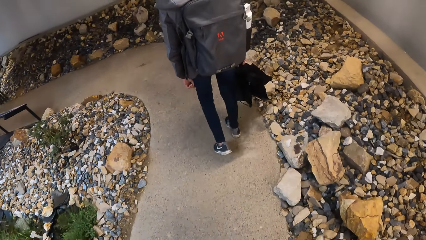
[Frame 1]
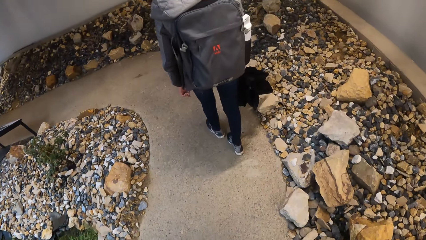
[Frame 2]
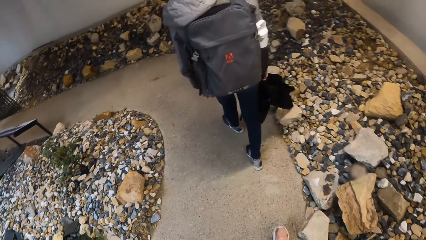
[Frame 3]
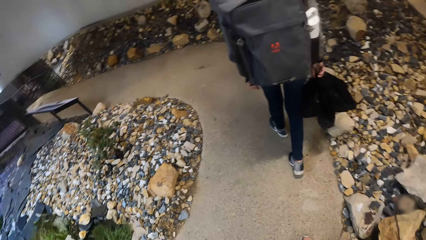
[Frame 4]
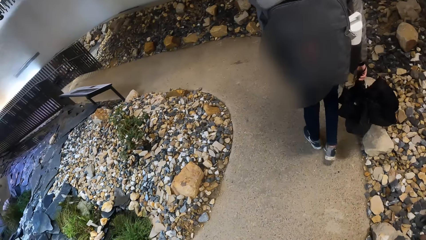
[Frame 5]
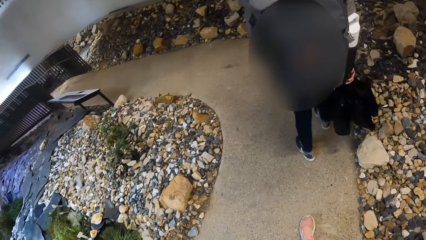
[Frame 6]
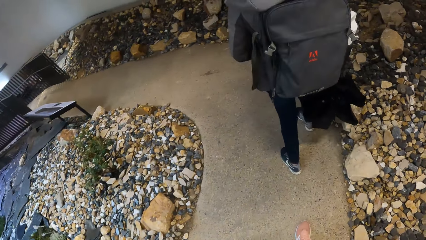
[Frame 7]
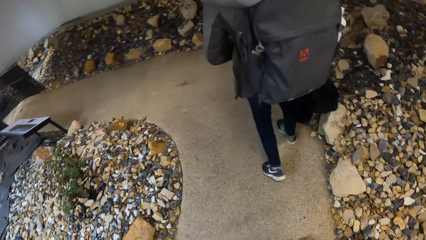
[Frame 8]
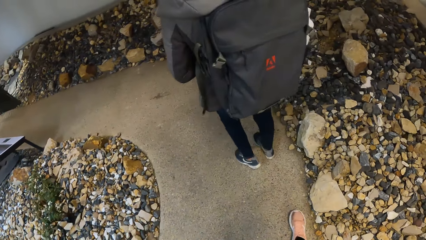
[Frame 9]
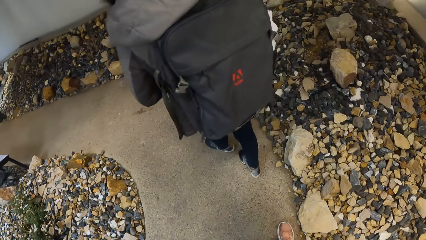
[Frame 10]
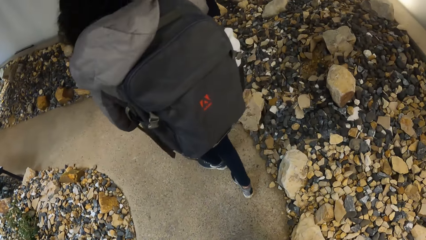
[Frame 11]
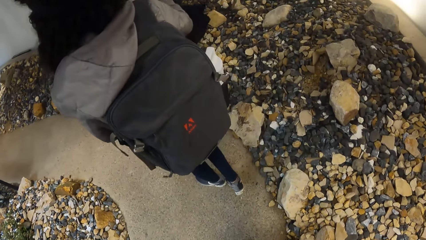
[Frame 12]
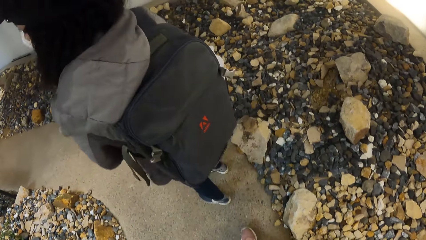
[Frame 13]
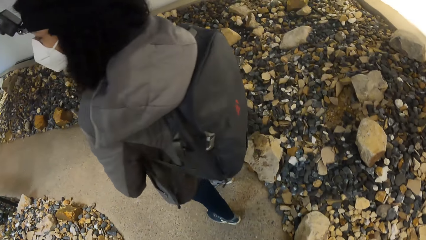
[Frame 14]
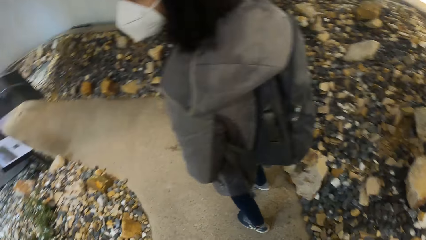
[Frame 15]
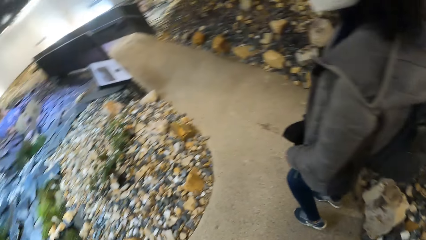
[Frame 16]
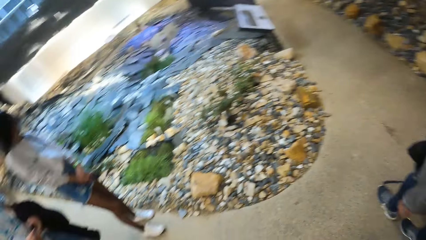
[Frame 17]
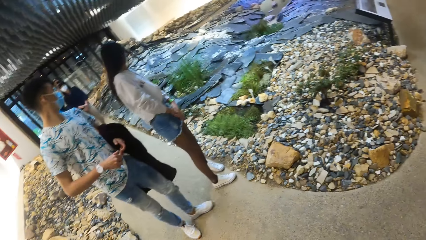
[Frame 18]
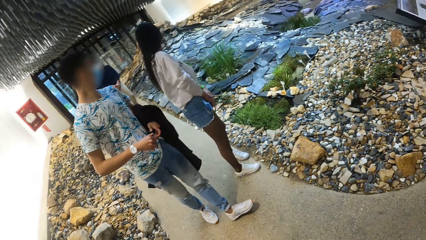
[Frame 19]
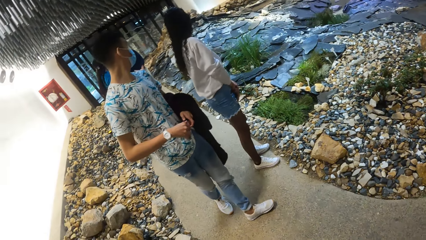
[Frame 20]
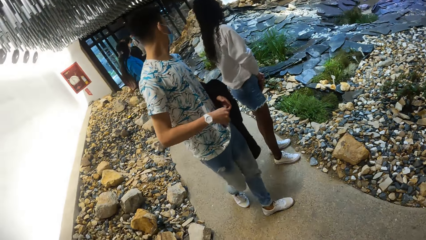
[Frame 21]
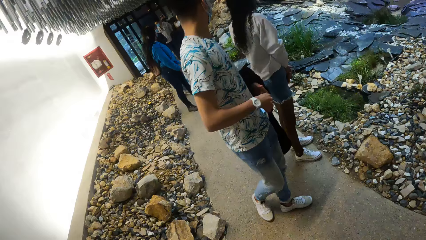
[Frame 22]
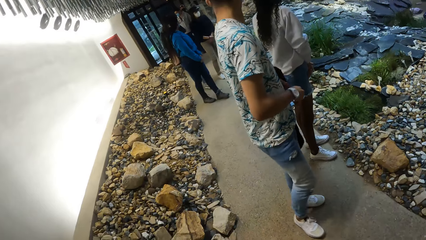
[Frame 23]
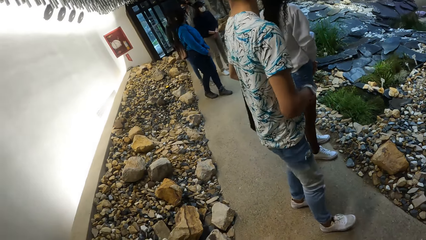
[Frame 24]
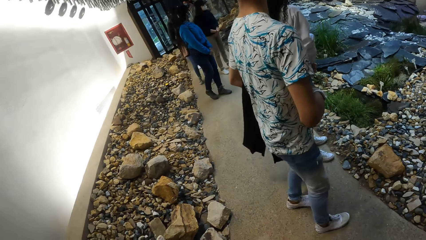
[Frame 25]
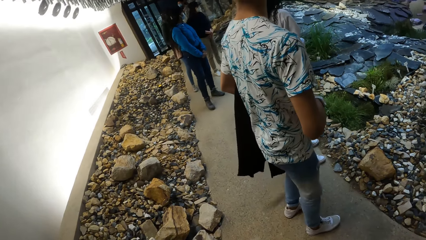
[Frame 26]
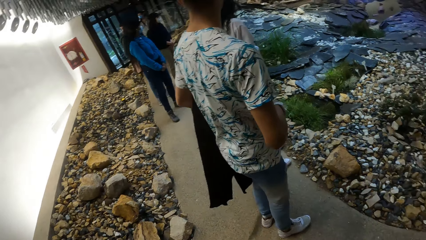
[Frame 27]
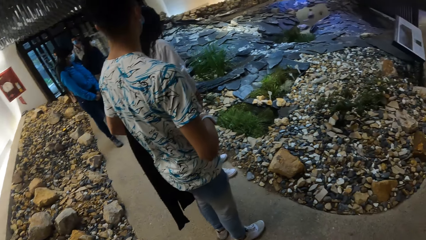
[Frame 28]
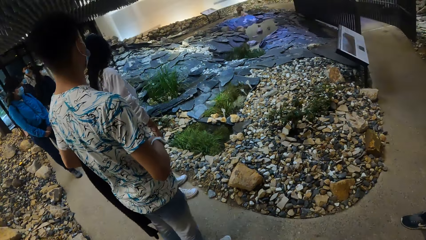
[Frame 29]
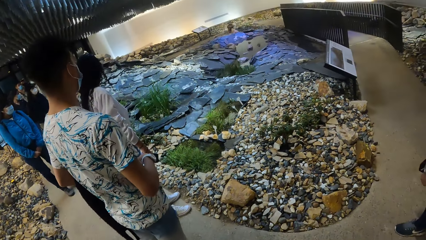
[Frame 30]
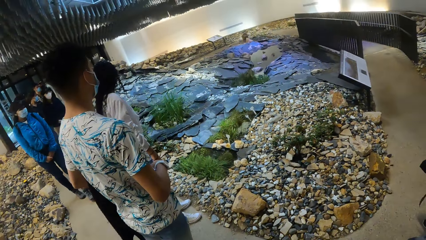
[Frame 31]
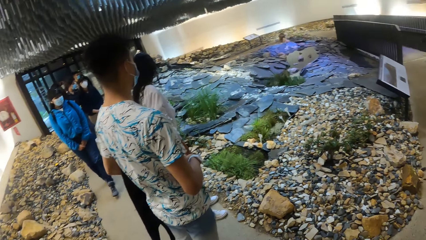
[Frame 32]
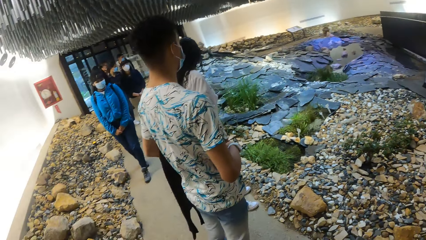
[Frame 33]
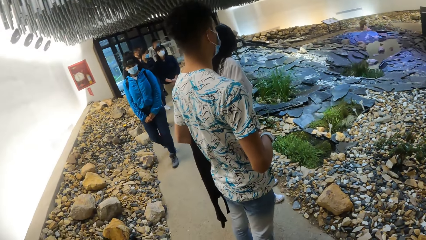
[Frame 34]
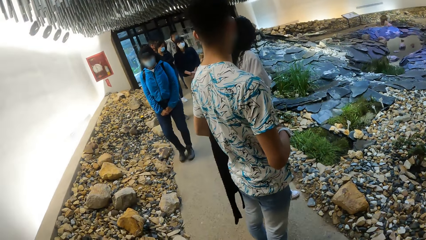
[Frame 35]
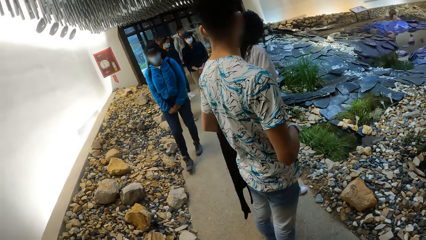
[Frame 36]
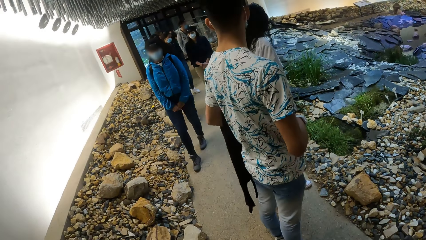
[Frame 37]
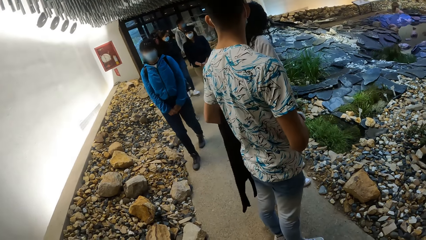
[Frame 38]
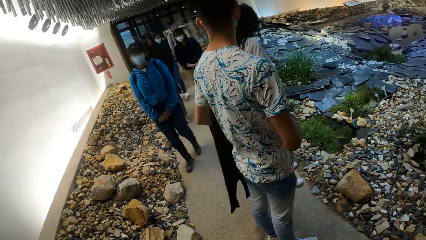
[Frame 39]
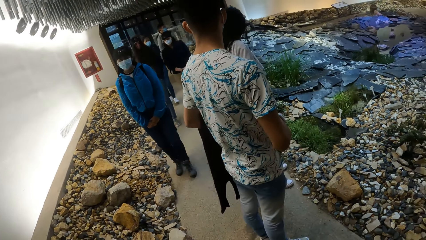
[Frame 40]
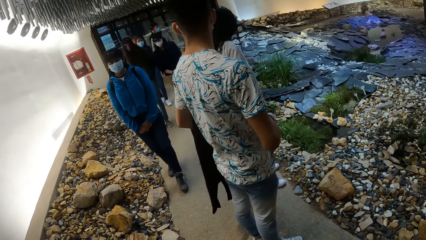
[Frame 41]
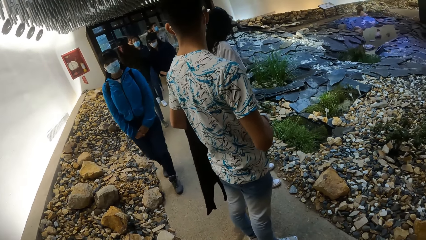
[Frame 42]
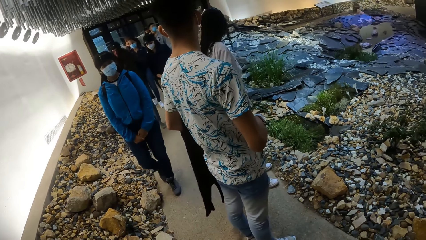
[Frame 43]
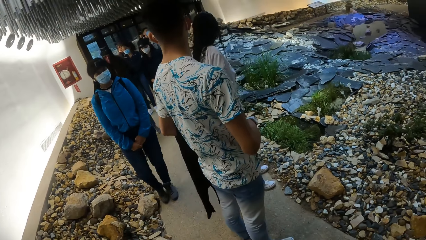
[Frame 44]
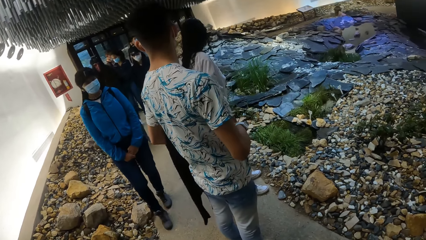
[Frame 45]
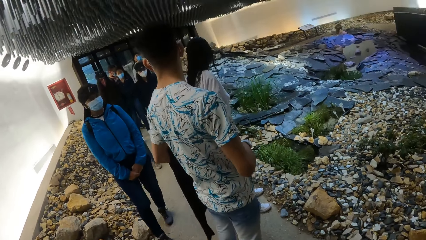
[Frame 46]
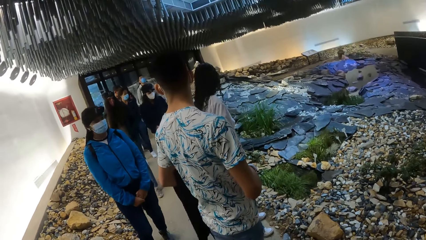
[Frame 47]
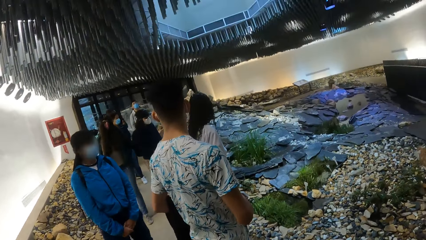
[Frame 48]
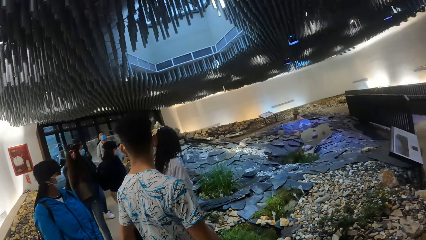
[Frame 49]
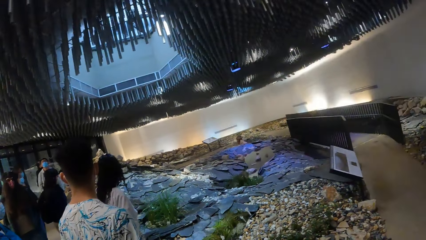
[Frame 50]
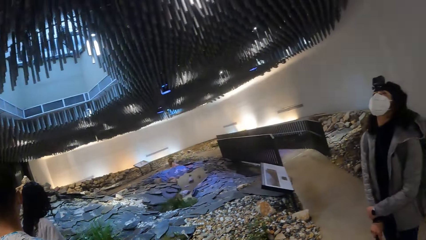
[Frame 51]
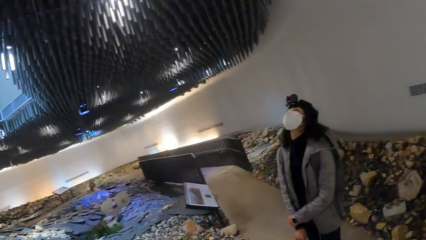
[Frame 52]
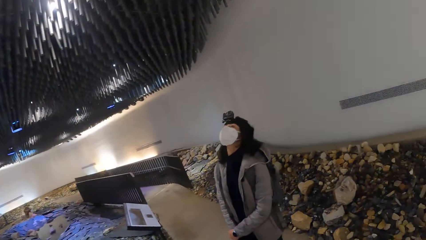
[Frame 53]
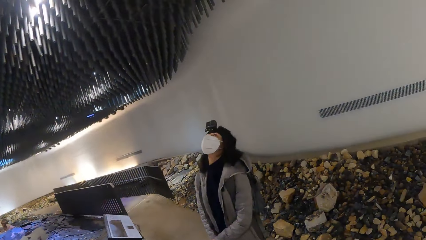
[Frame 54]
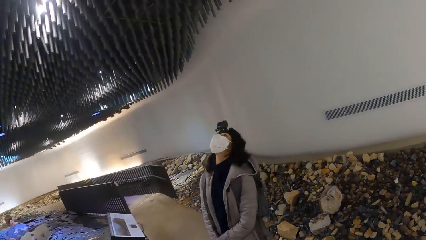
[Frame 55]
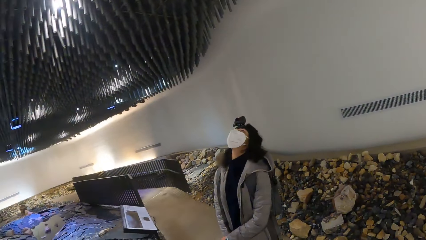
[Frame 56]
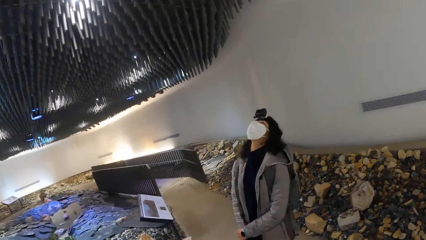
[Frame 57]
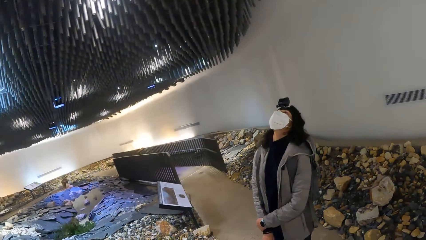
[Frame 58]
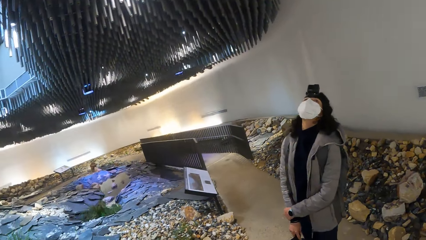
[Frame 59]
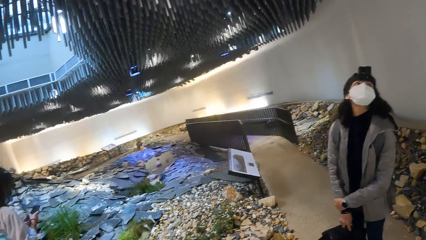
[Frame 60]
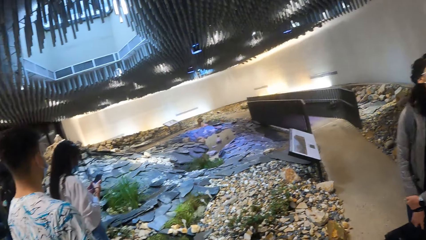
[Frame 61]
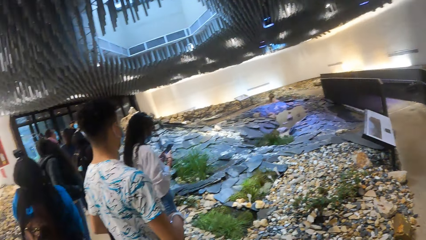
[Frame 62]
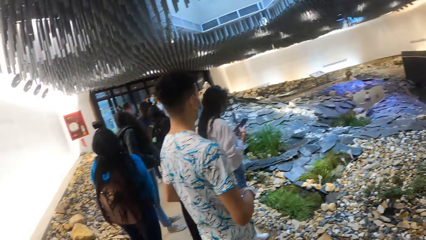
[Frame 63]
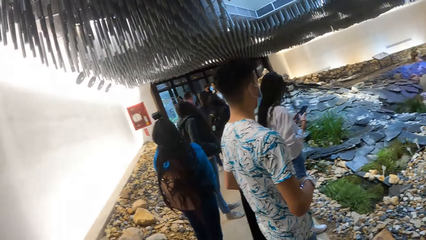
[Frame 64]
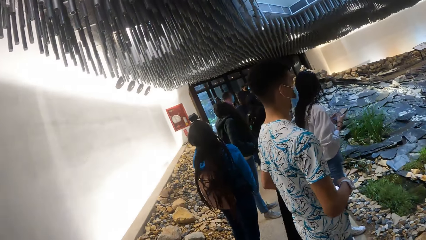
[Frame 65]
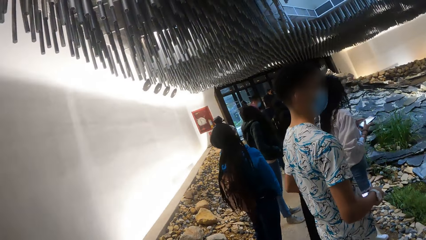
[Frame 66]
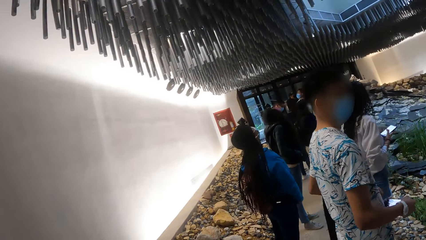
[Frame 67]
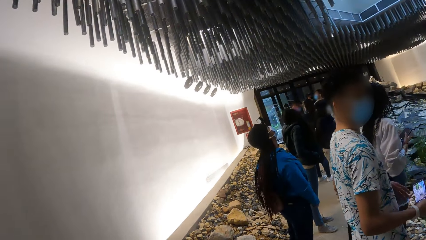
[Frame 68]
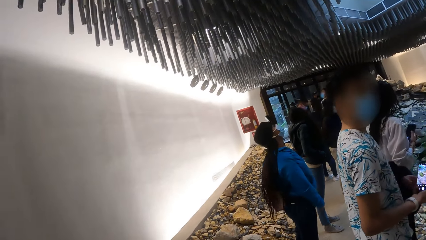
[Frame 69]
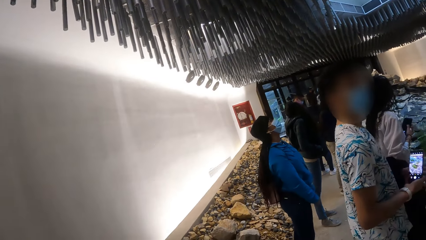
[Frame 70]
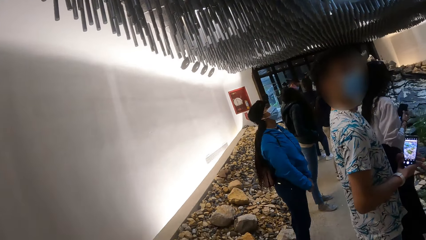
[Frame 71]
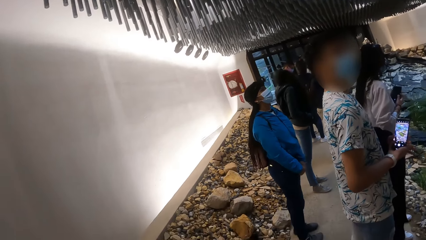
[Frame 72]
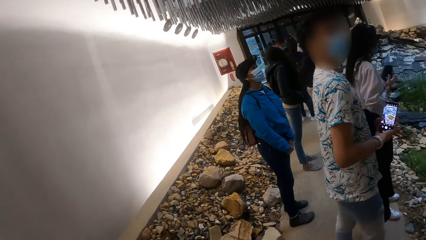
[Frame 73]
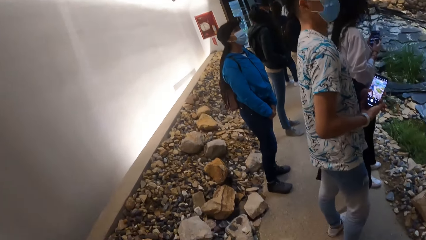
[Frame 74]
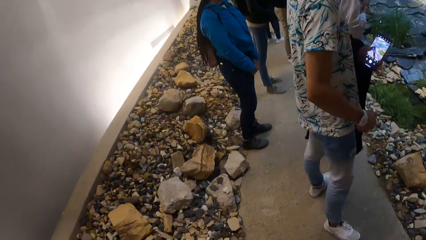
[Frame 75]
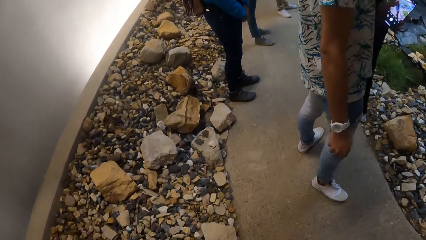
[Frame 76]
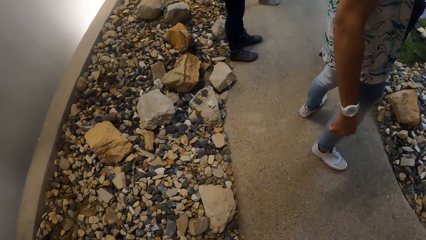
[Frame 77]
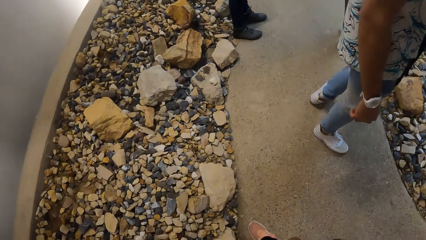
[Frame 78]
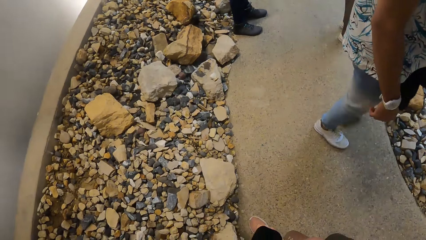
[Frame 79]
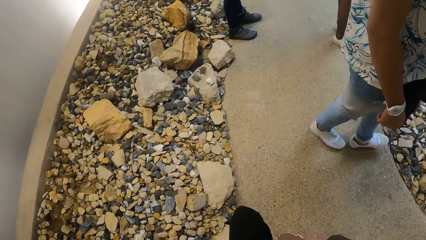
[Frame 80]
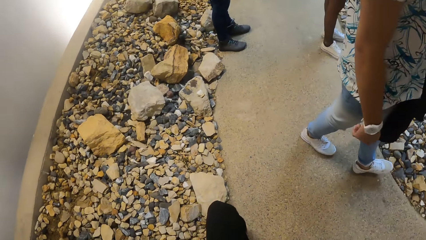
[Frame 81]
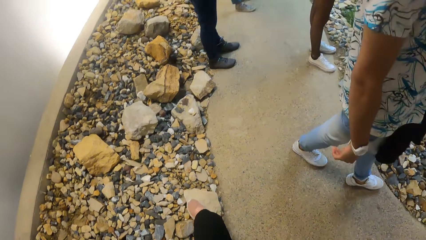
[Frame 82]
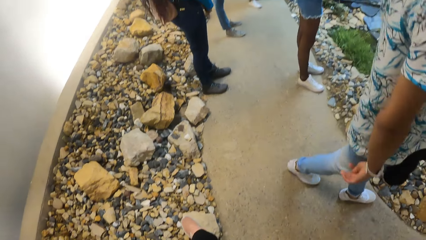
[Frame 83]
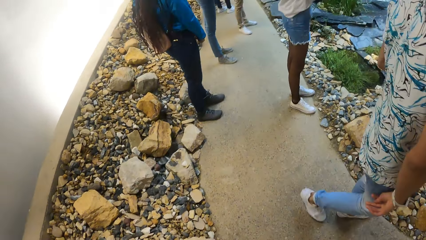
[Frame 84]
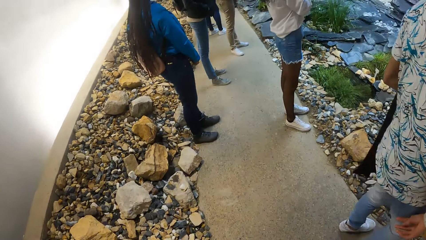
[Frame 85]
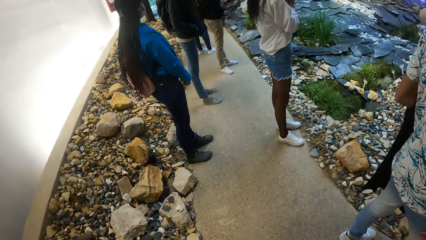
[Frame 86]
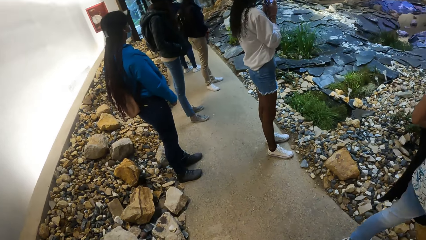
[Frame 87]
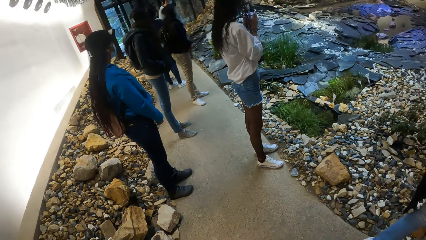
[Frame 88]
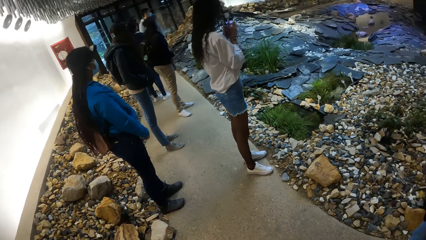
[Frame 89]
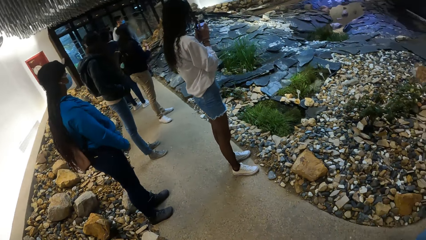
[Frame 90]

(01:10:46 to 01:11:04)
The camera wearer walks forward. They look back. The man passed the phone from his left hand to his right hand. The camera wearer moves back.
